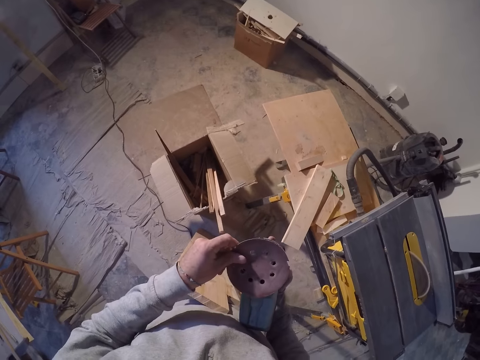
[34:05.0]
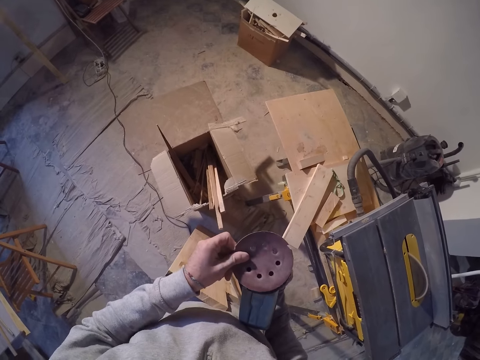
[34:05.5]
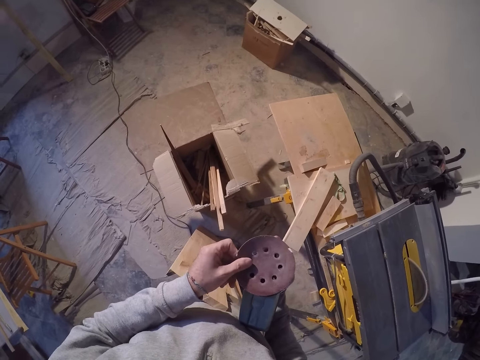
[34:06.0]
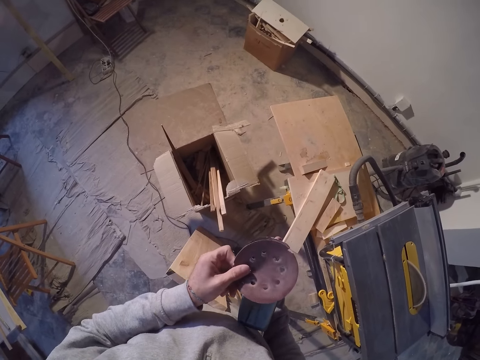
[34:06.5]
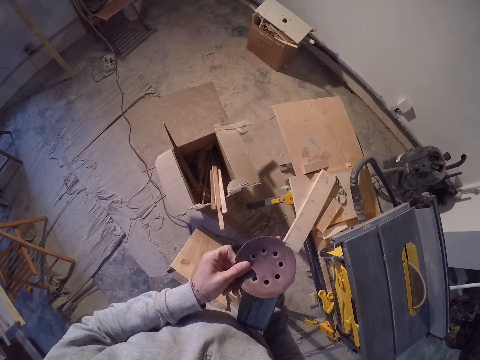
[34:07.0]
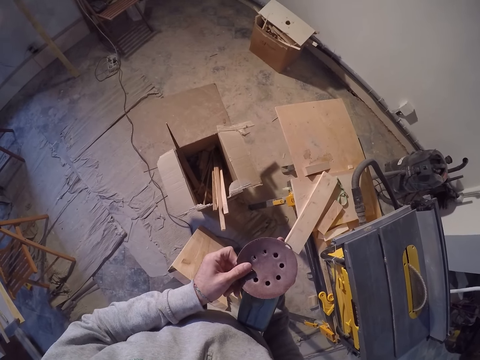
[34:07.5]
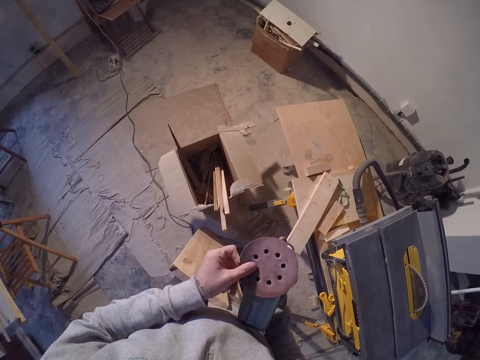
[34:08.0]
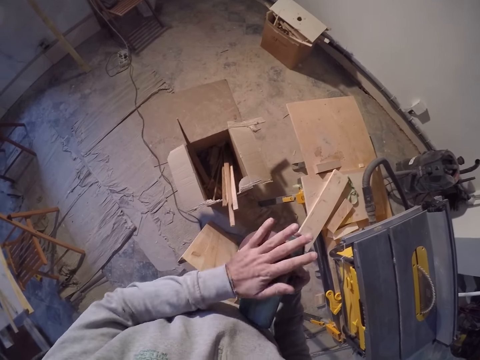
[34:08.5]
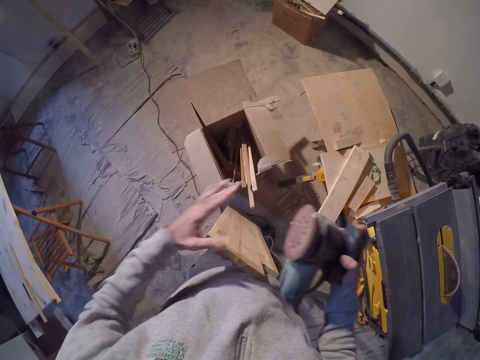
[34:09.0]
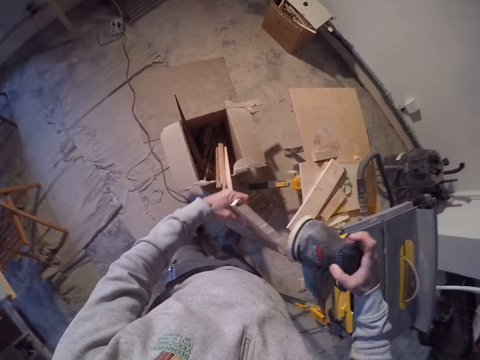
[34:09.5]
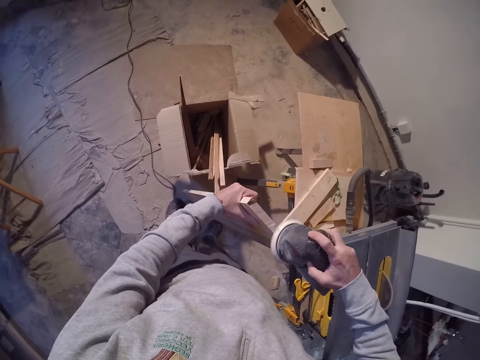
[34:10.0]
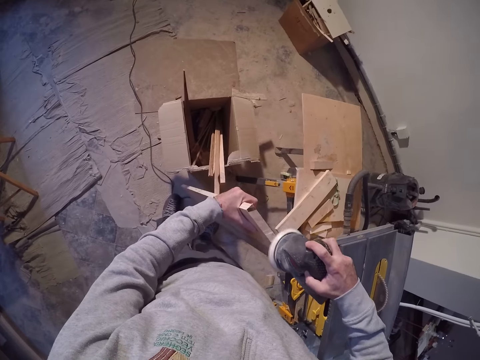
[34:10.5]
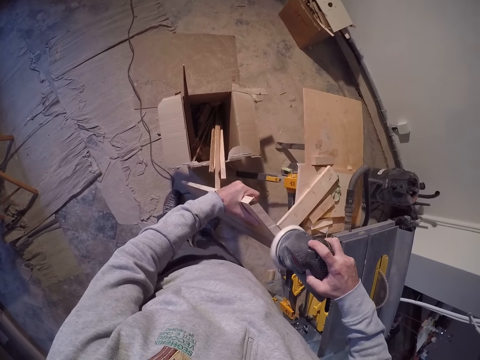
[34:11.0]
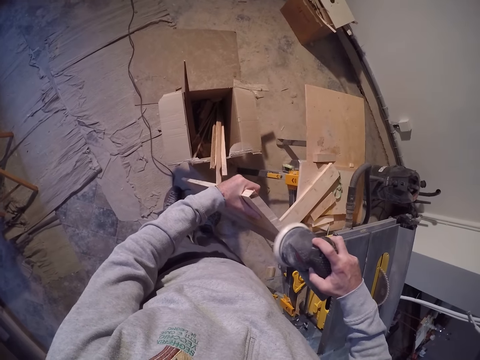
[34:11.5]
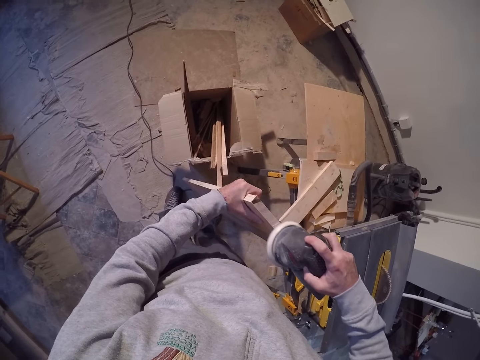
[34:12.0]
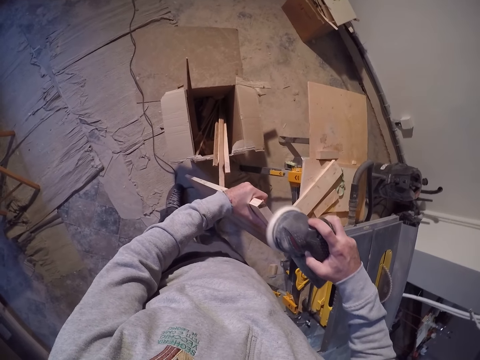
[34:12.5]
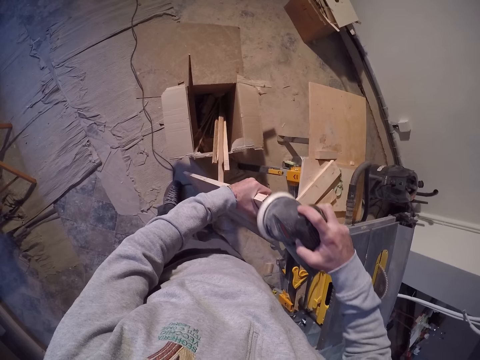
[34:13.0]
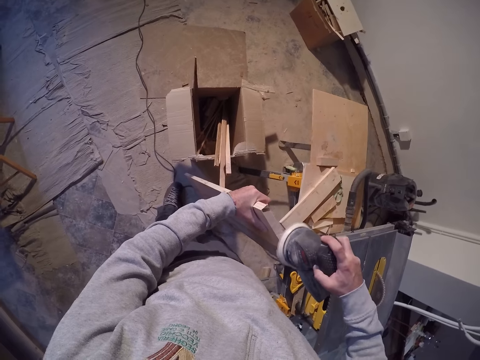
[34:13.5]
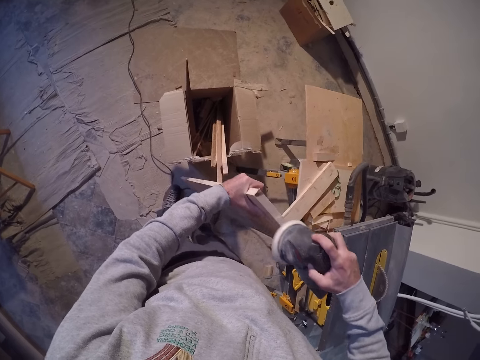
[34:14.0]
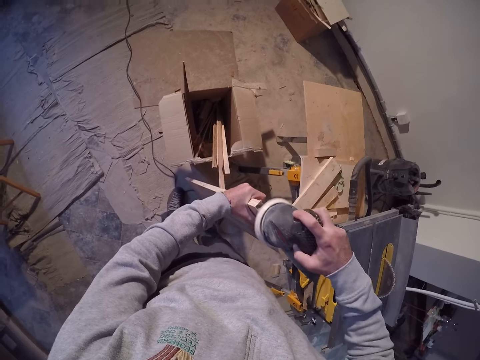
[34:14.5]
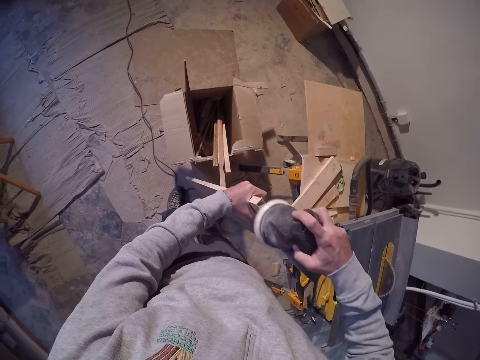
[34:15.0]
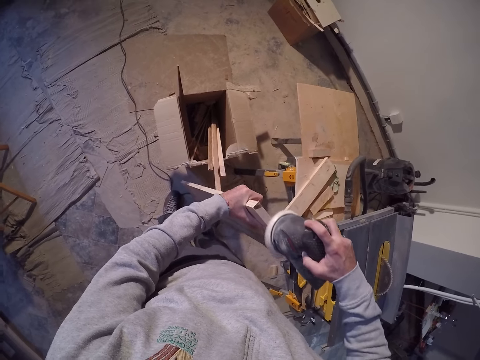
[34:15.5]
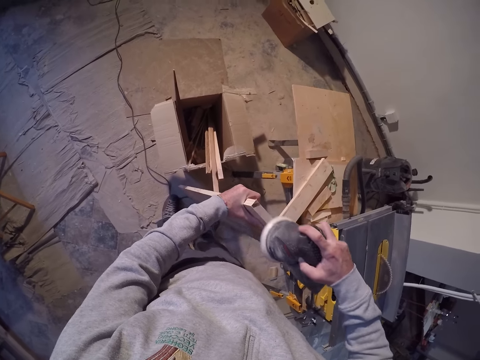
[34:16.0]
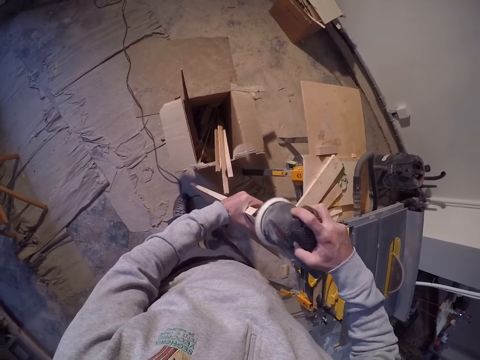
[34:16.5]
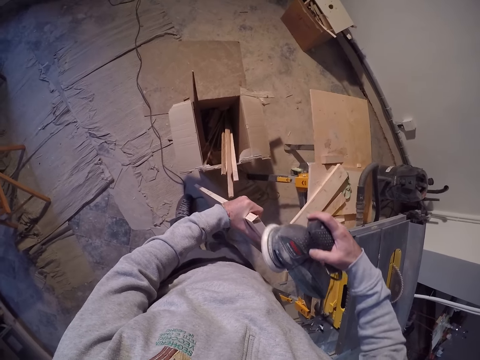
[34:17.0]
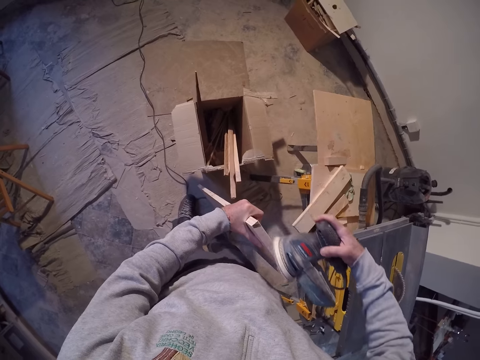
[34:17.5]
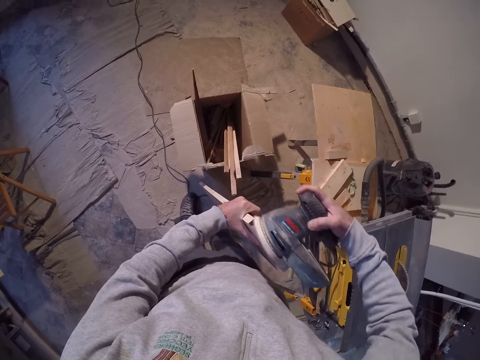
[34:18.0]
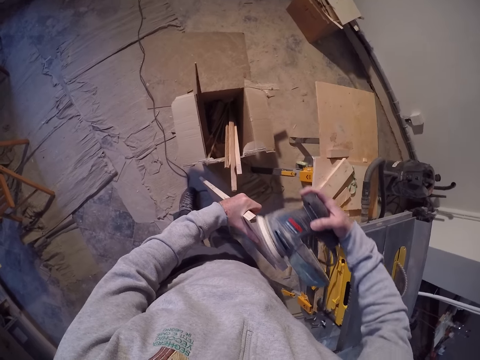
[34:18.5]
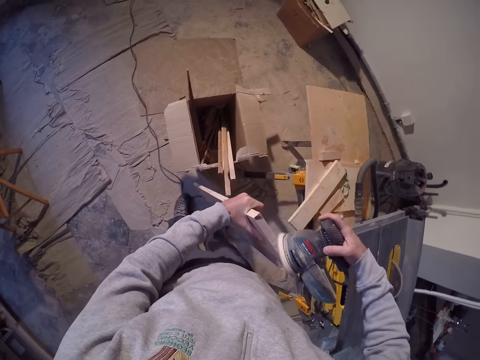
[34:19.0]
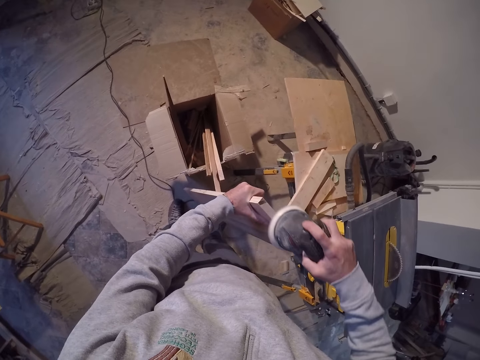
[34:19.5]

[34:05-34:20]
The camera wearer picks up the sander machine. He presses the sanding paper with his left hand to the sander. He smoothens the edge of the plank with the sander in his right hand.

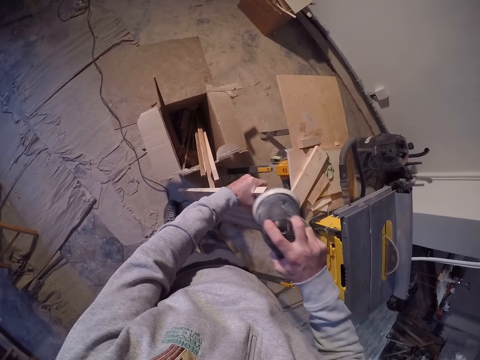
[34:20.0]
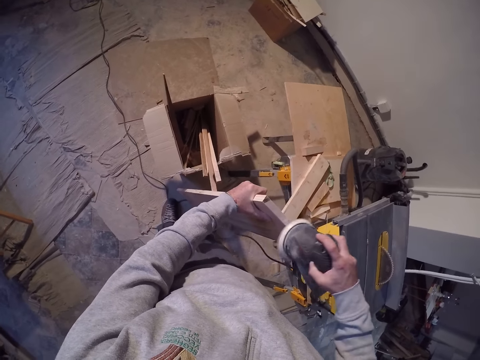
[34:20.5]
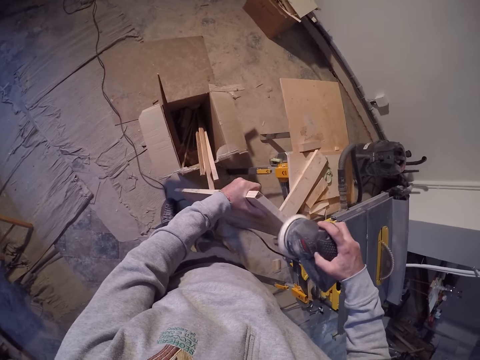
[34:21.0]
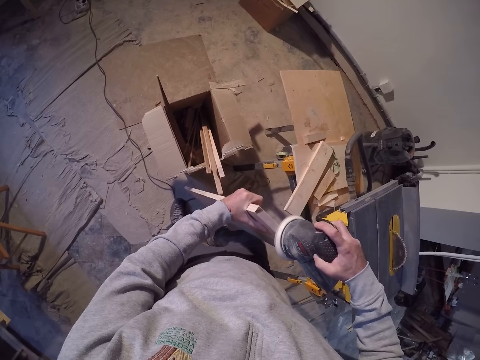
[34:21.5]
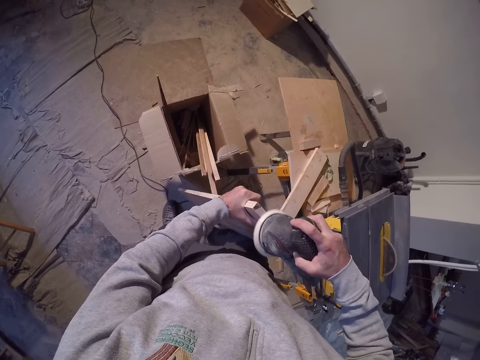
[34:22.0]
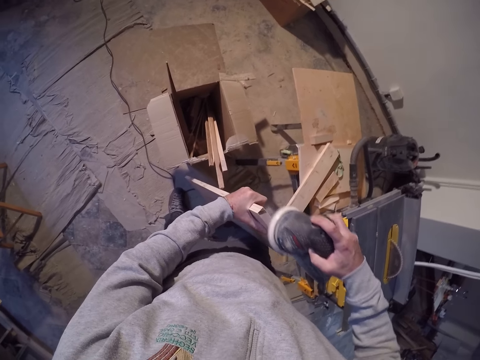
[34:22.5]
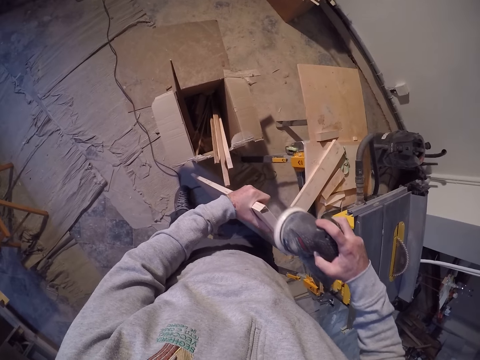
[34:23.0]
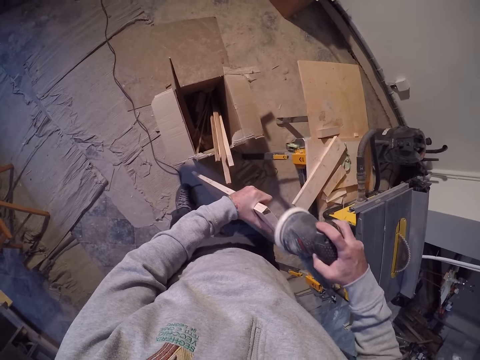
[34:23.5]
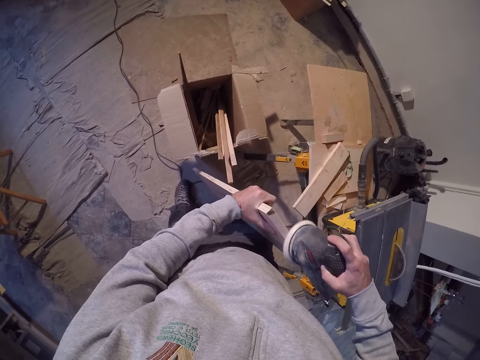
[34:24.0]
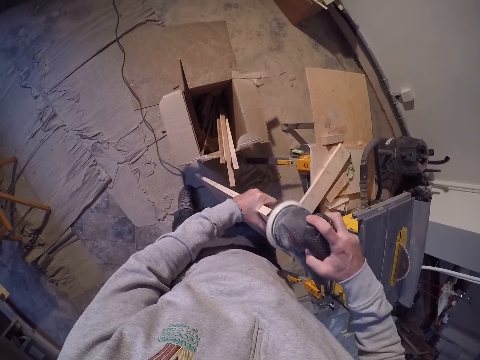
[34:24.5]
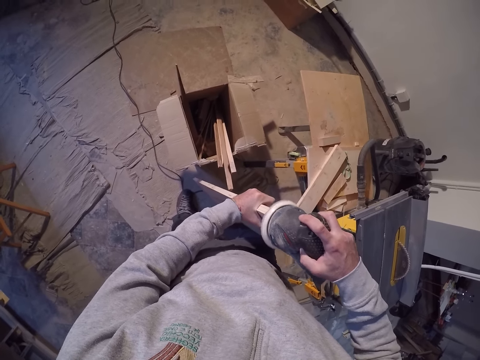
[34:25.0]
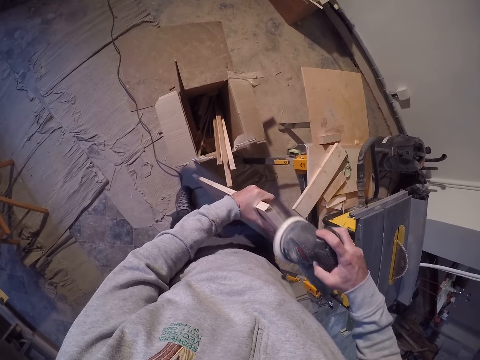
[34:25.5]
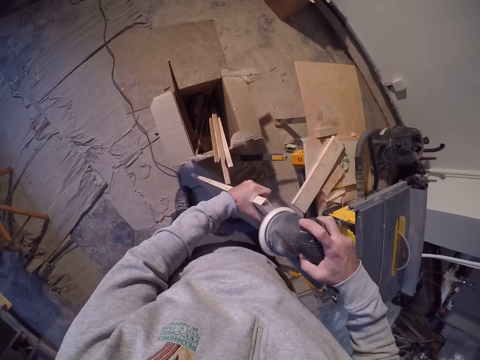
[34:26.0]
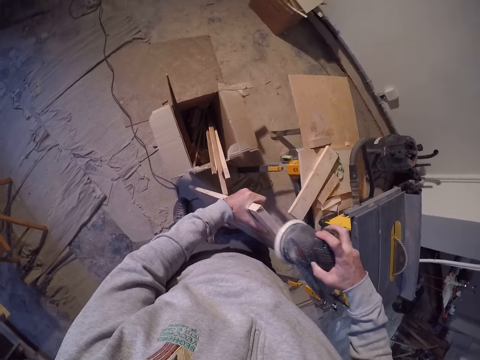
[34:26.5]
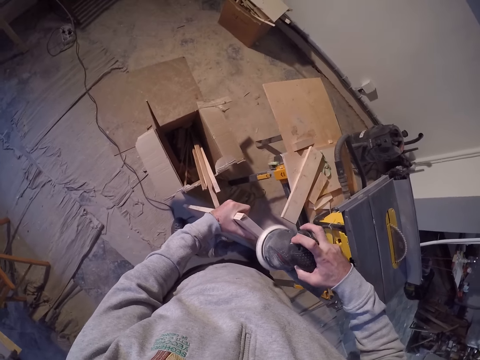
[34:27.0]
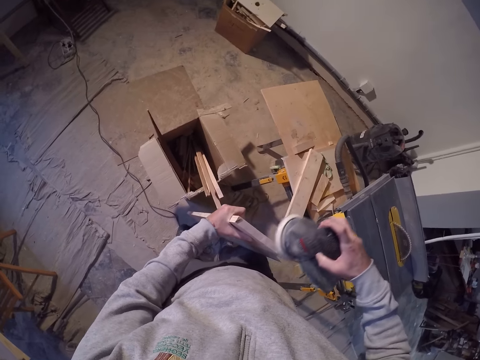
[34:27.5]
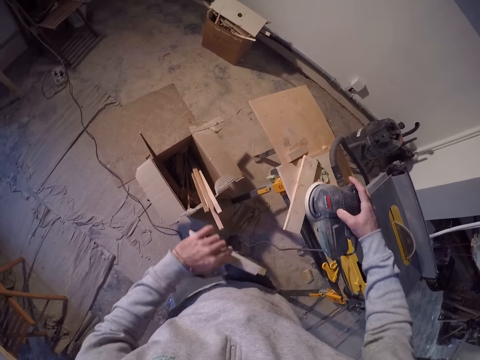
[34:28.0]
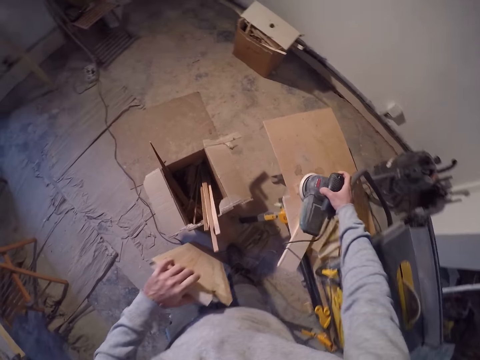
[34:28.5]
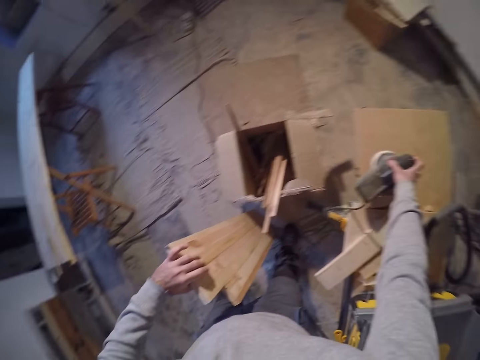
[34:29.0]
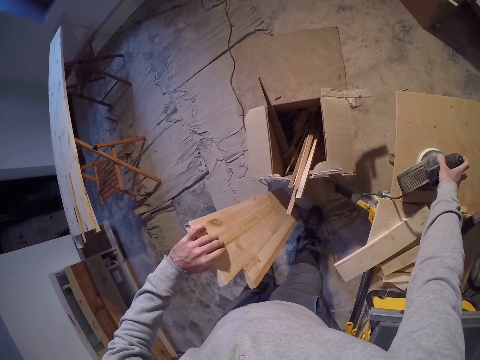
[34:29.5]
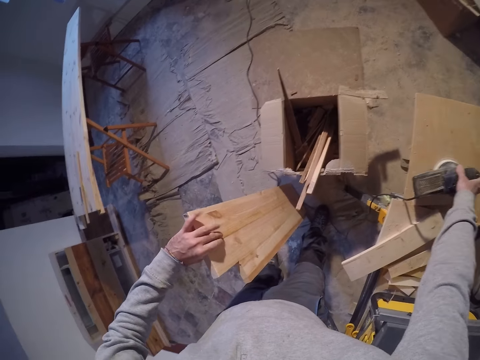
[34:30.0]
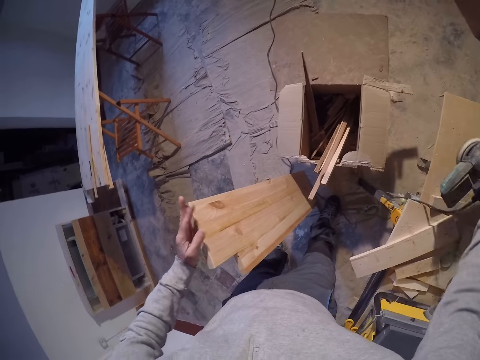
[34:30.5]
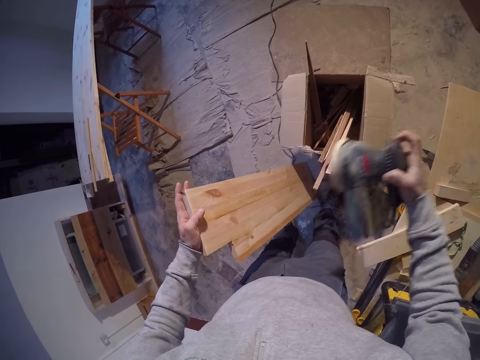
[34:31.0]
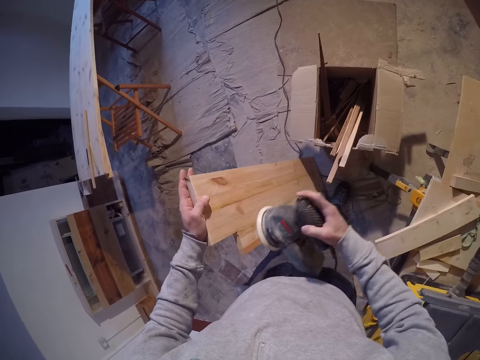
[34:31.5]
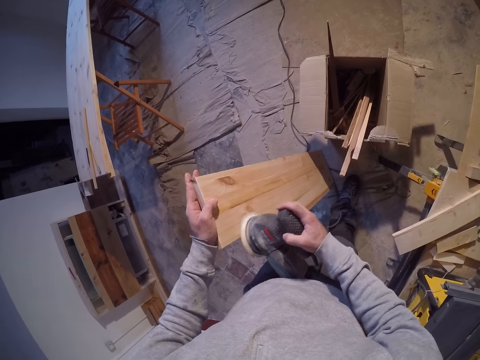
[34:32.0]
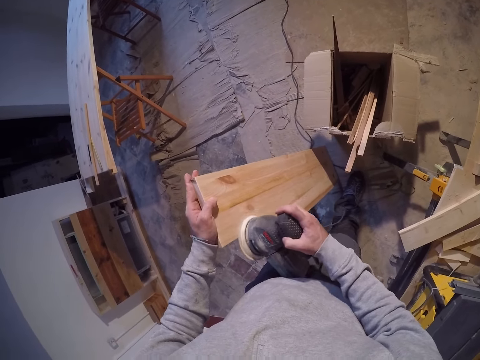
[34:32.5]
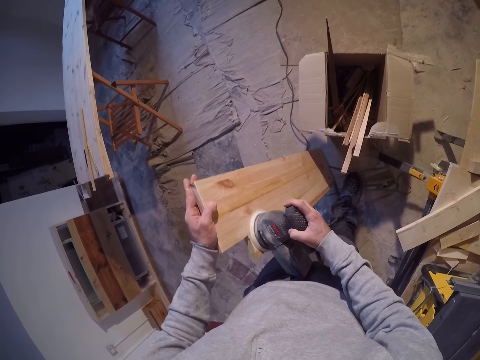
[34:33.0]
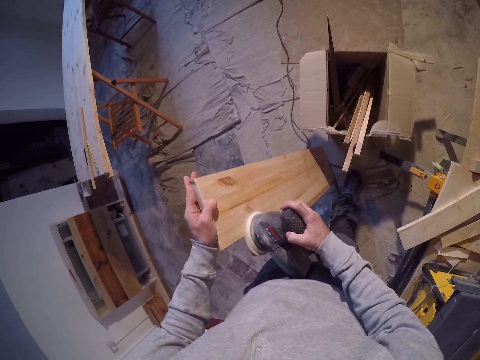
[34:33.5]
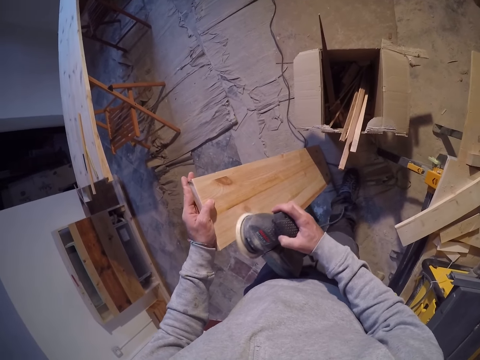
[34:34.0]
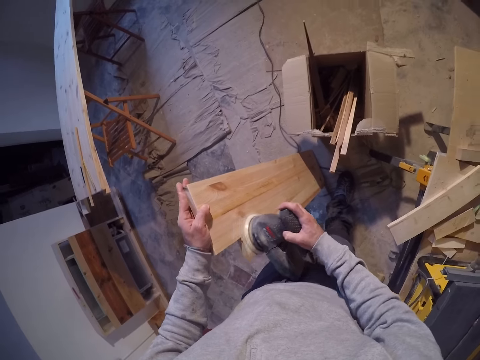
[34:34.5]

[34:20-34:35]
The camera wearer places the sander on the table with his right hand. He picks up the sander from the table with his right hand. He smoothens the body of the plank with the sander in his right hand.
